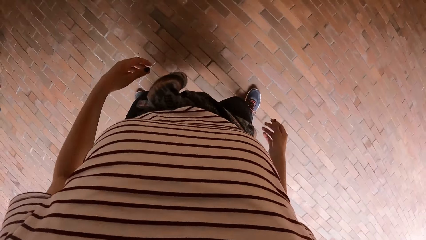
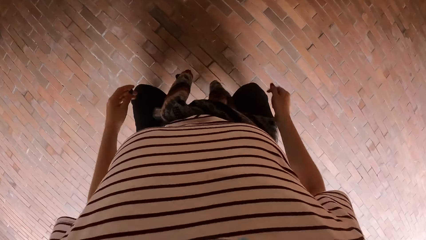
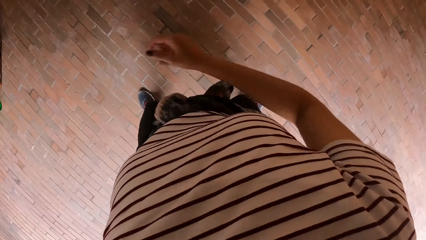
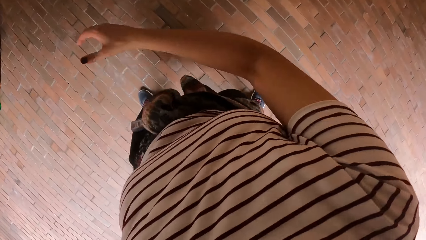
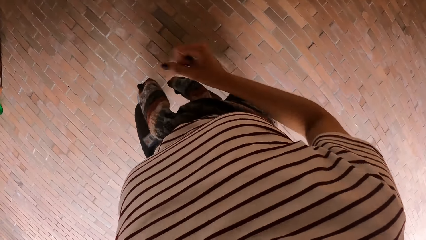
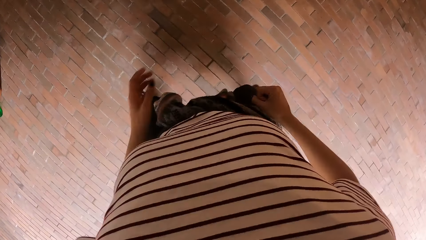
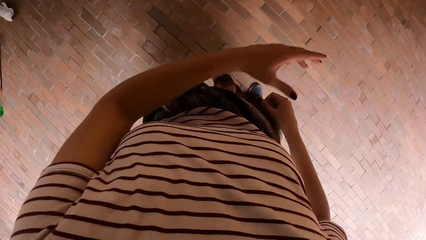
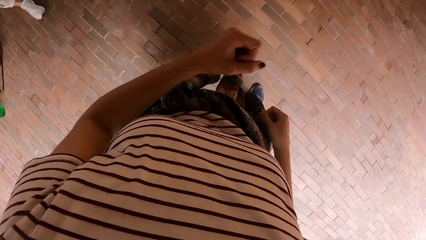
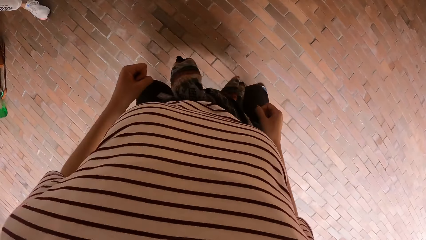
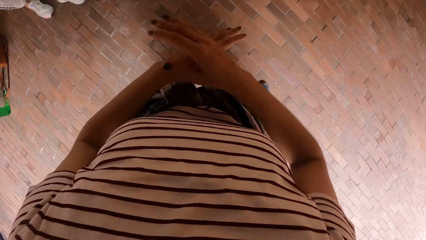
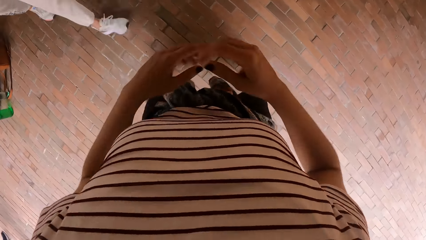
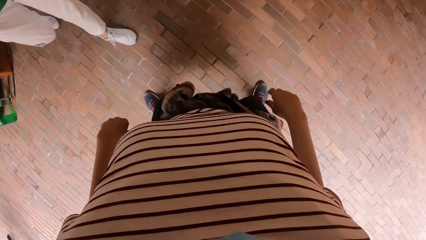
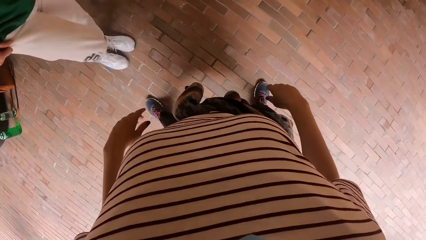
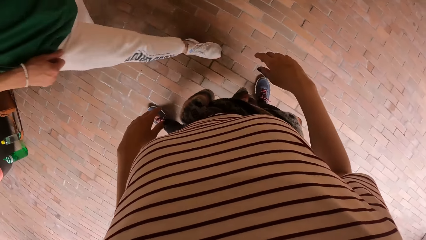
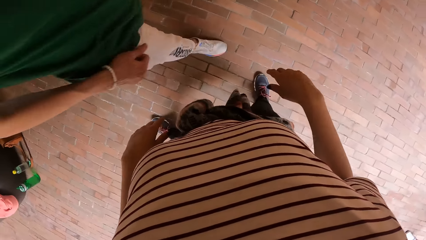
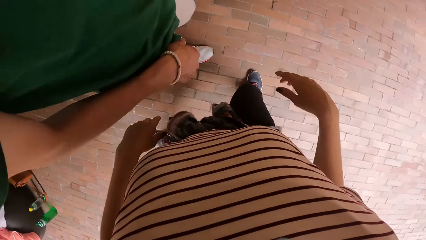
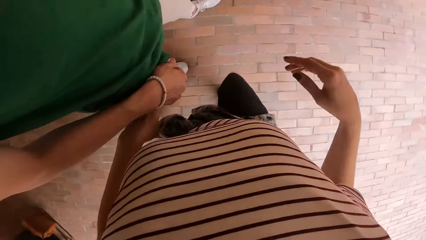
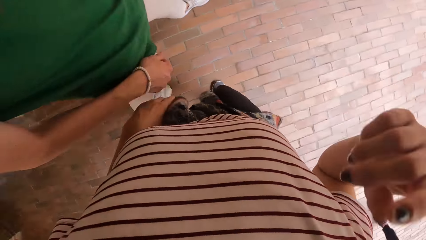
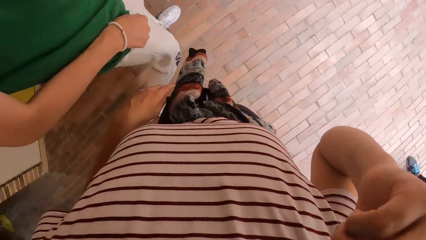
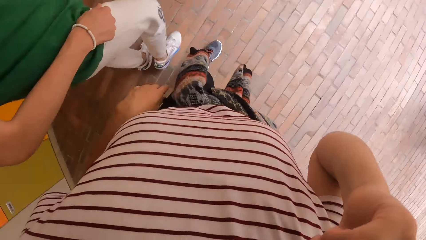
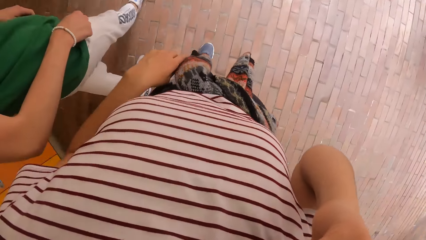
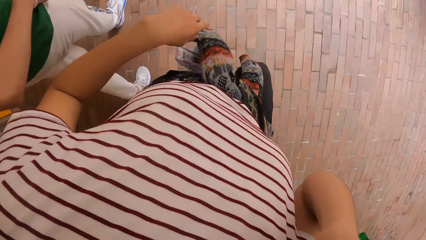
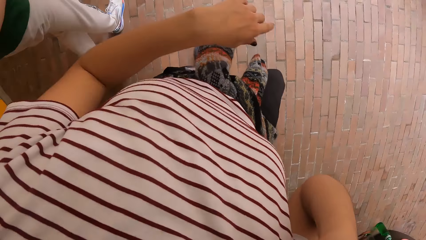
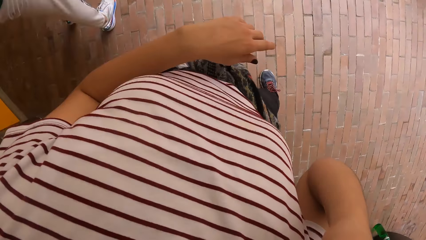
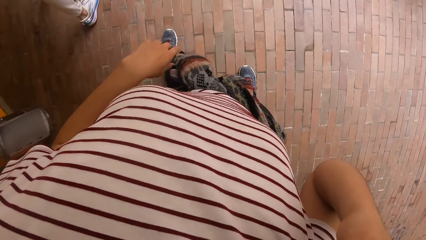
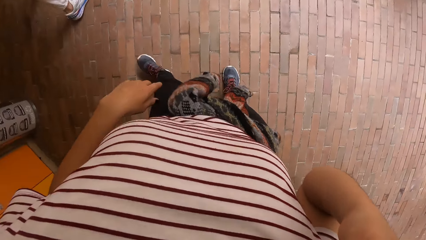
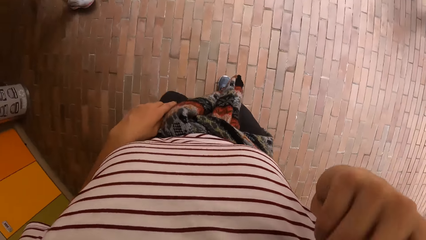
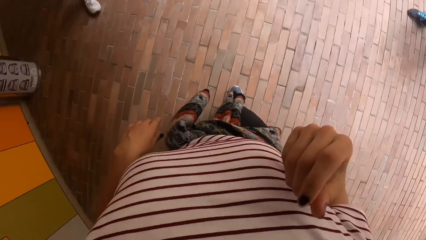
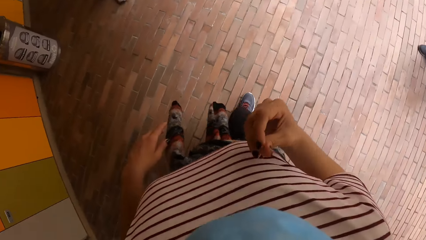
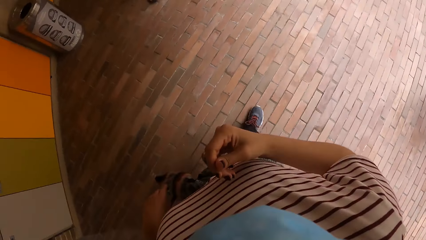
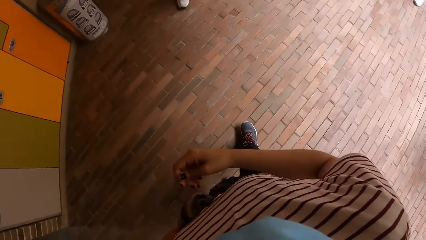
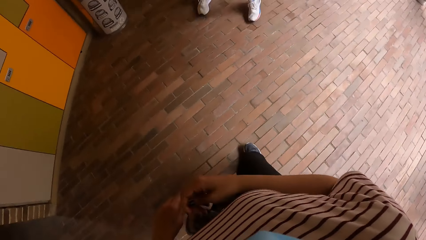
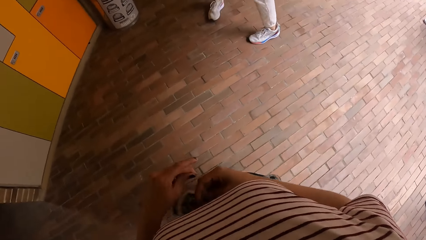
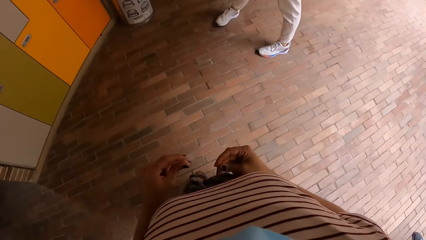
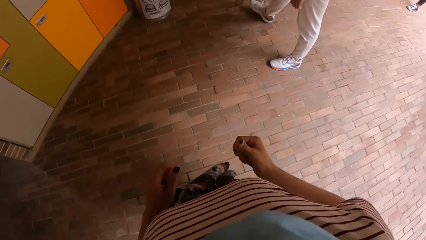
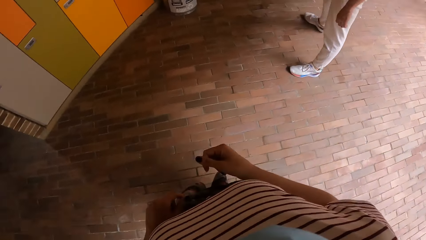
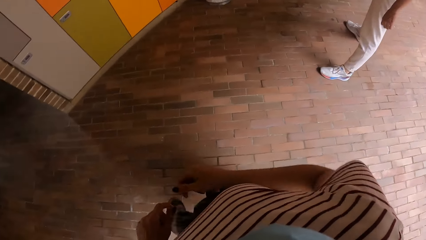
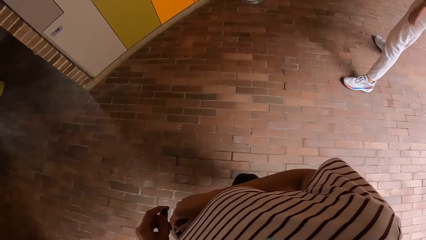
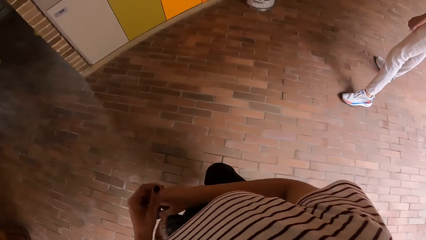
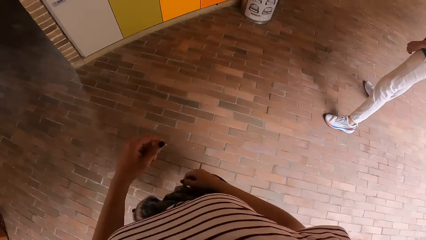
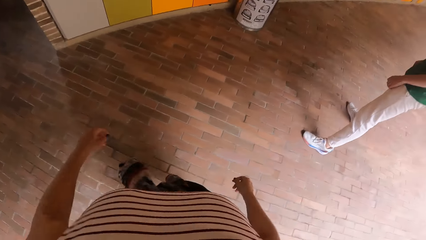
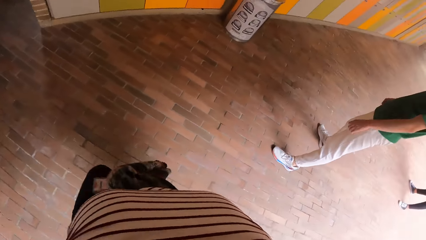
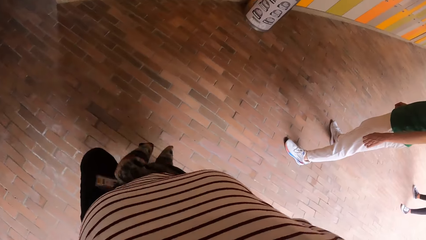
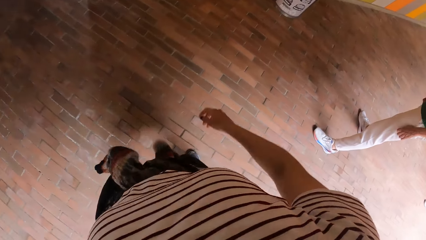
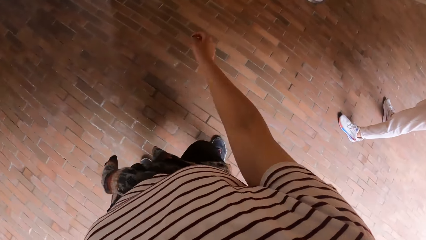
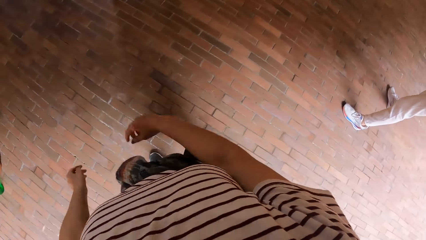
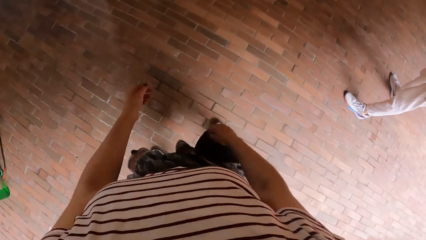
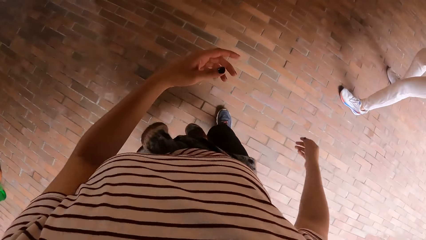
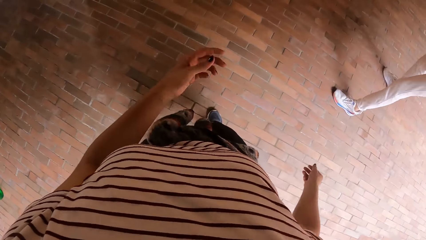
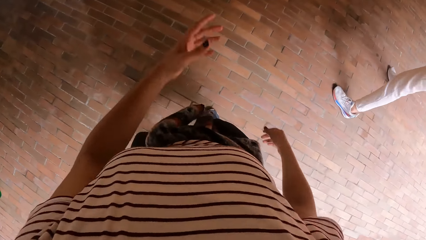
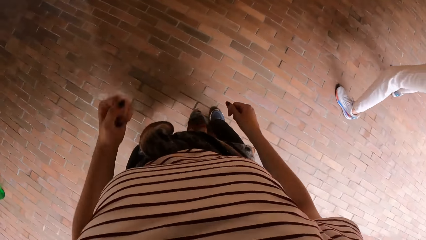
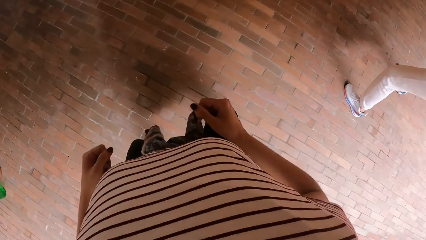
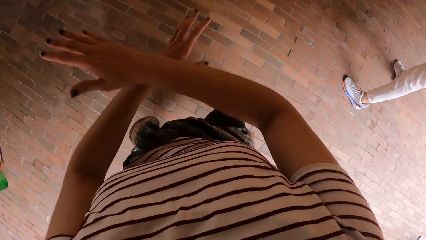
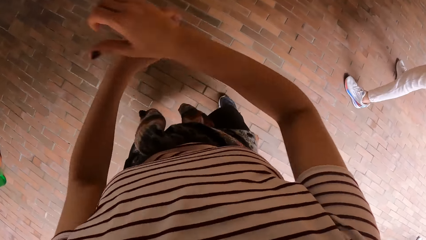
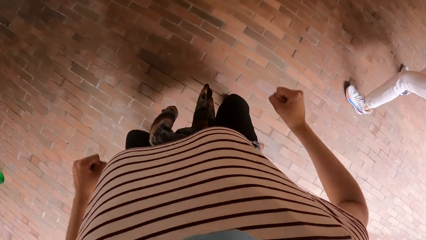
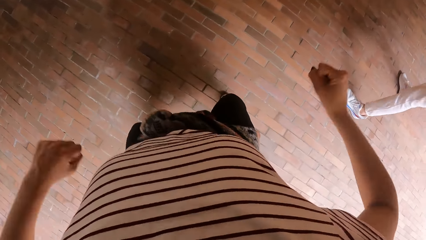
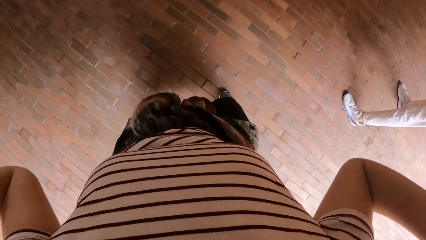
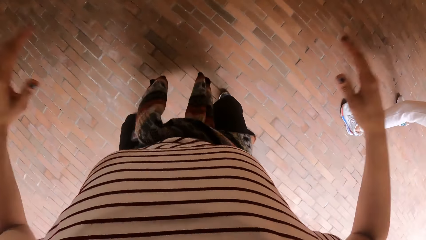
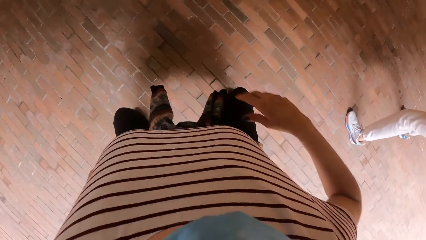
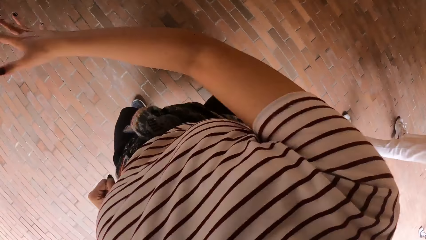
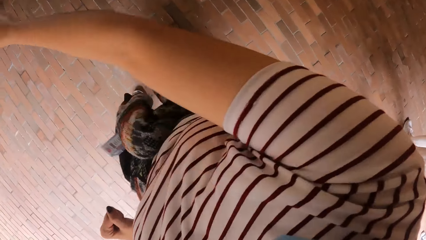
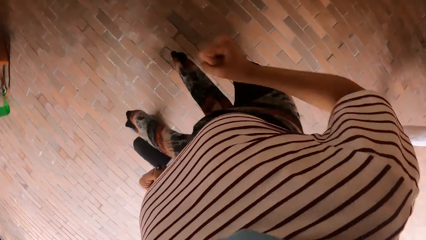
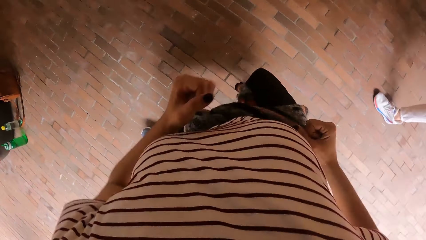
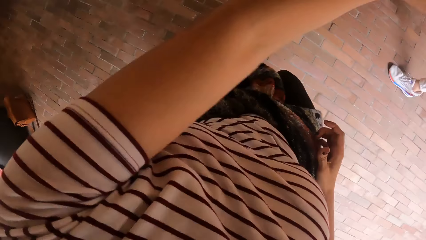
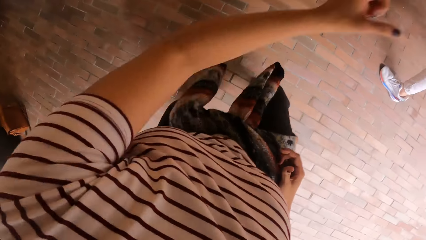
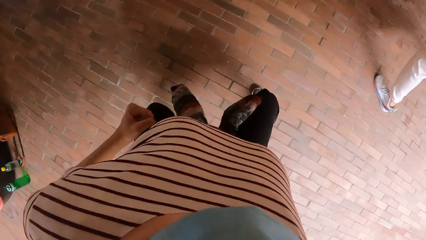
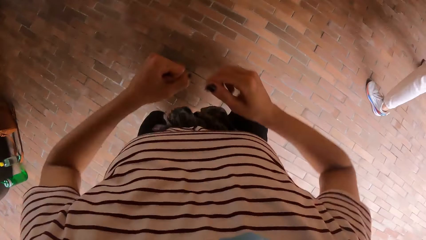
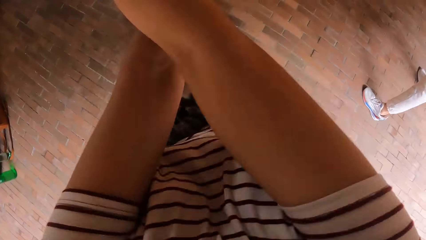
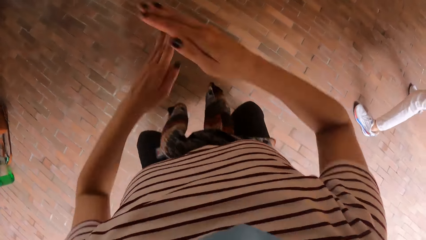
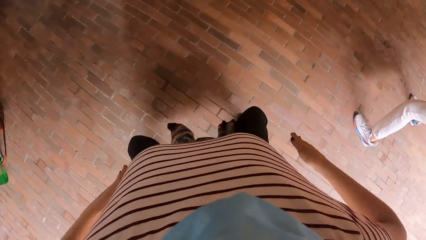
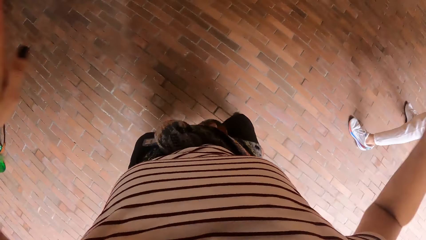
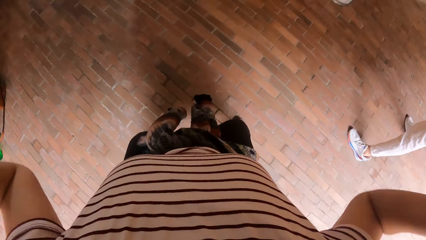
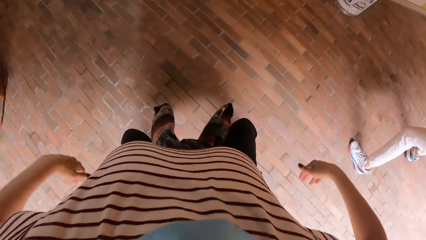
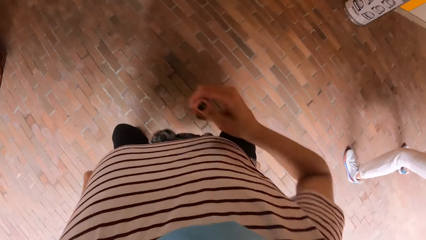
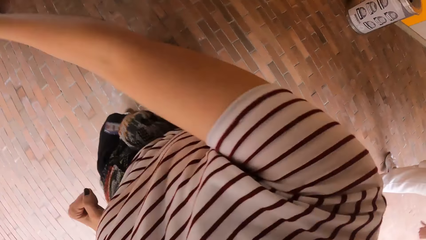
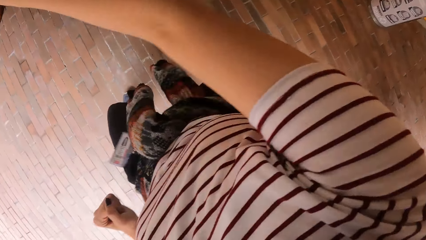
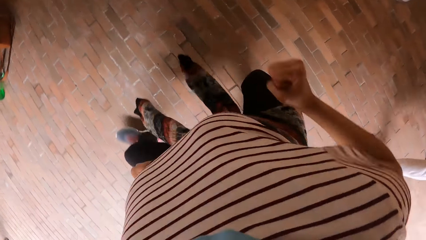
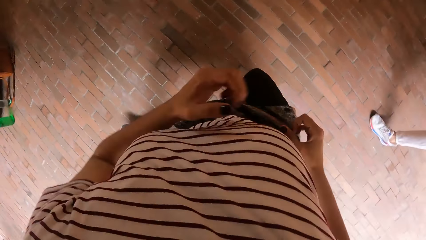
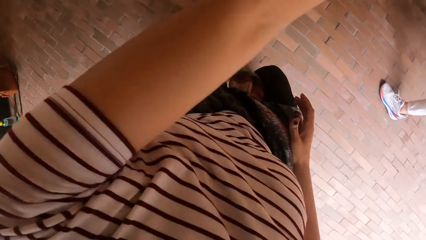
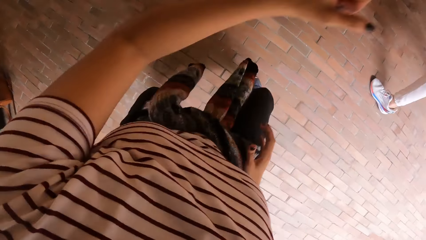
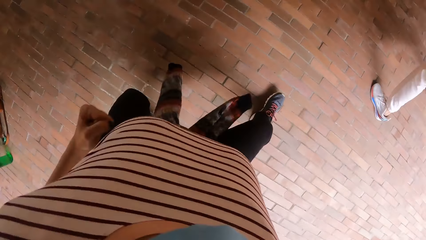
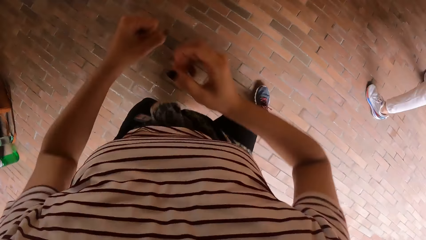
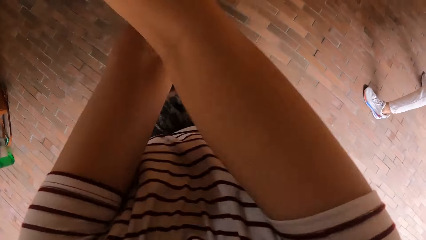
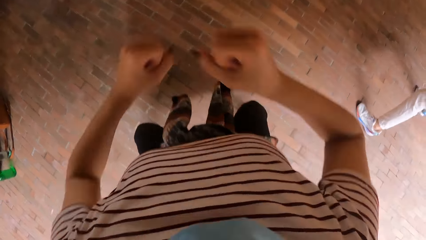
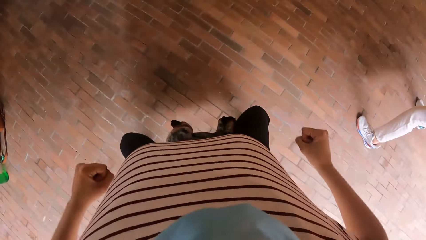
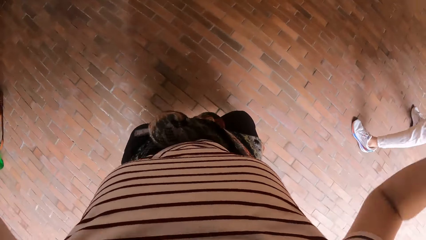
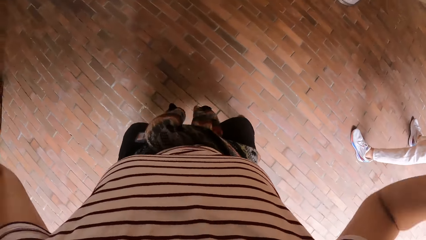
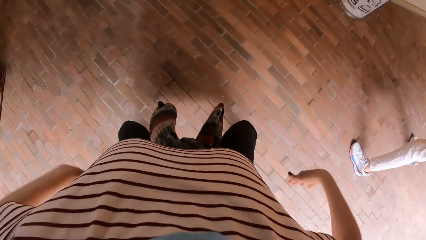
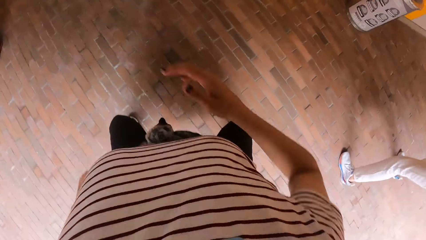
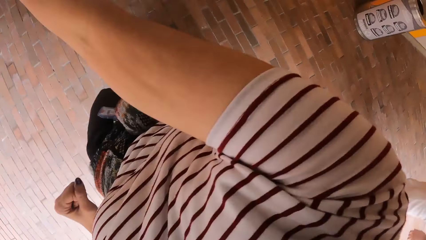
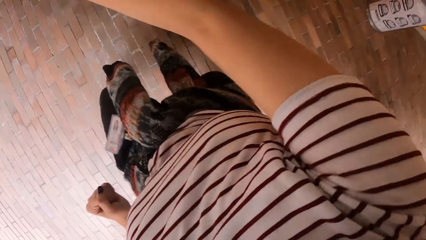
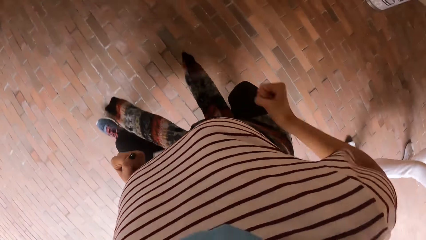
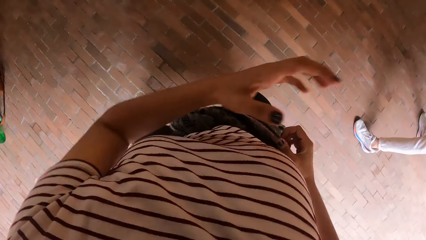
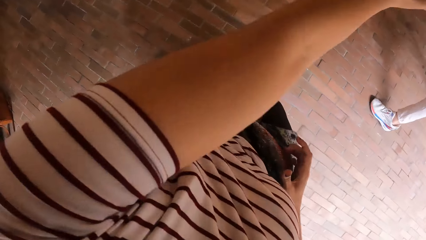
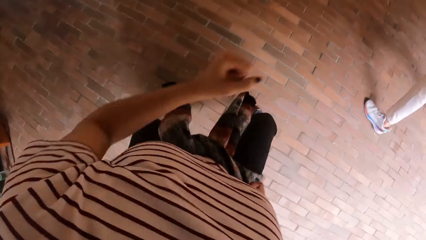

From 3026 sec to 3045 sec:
The man walks by the camera wearer. The camera wearer touches her face with her right hand. She dances.
